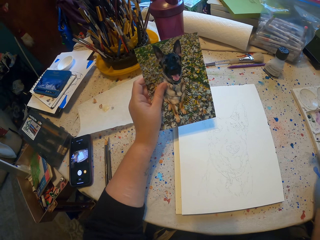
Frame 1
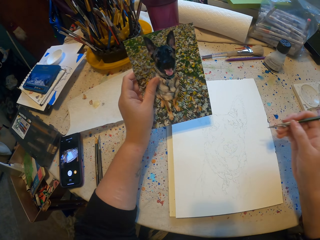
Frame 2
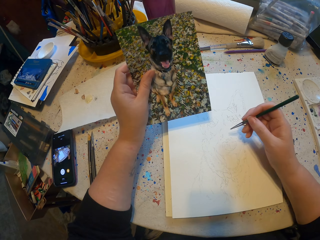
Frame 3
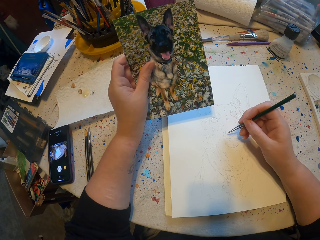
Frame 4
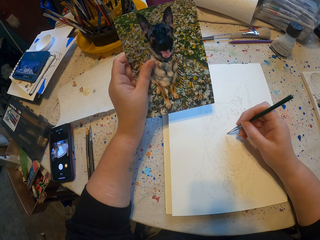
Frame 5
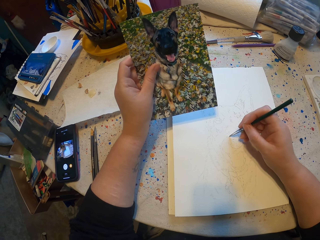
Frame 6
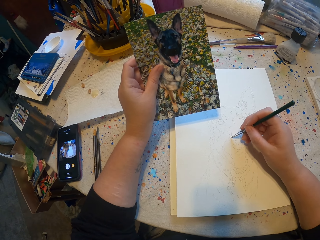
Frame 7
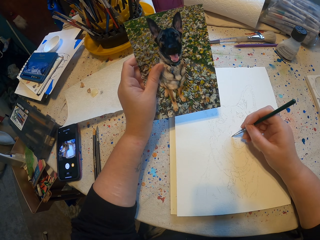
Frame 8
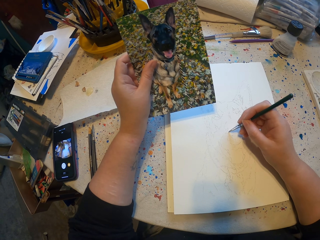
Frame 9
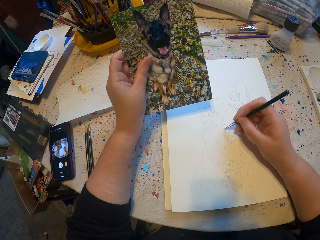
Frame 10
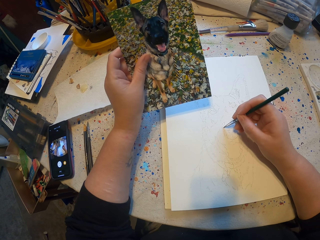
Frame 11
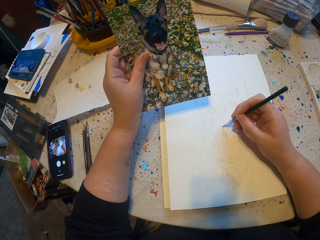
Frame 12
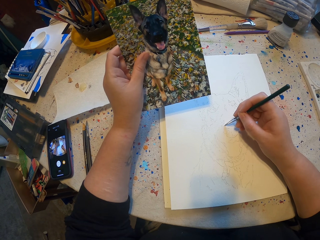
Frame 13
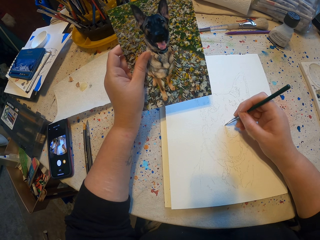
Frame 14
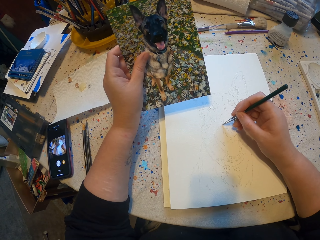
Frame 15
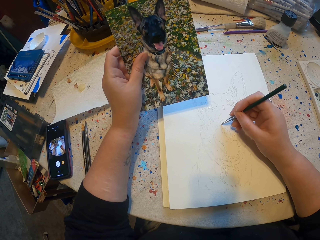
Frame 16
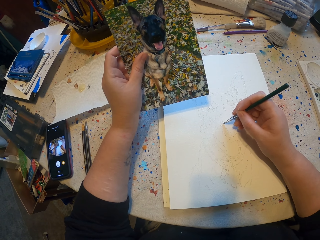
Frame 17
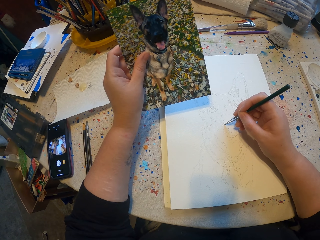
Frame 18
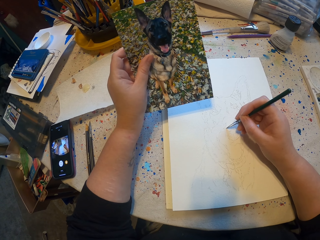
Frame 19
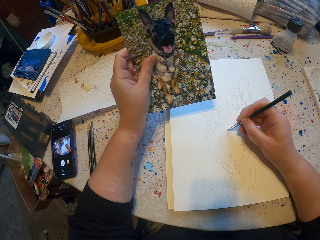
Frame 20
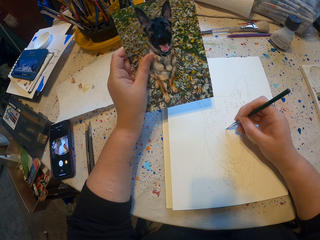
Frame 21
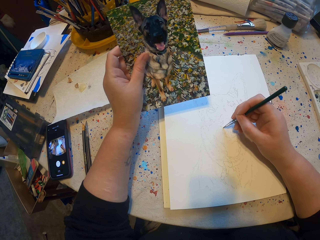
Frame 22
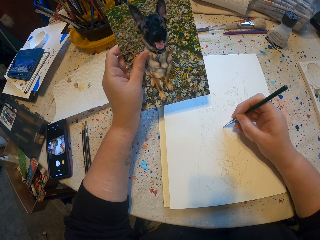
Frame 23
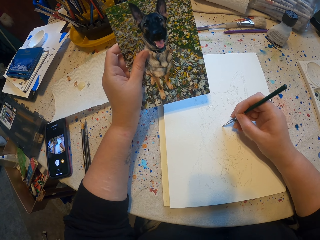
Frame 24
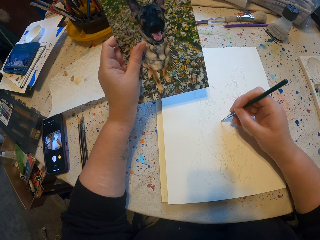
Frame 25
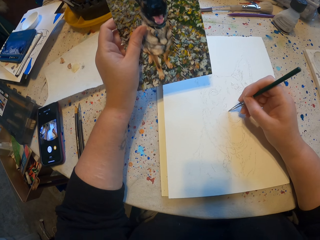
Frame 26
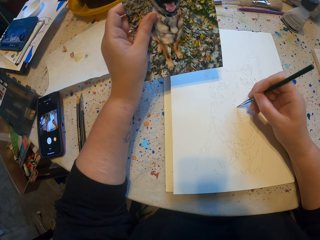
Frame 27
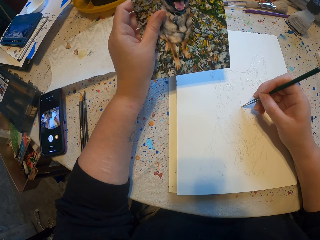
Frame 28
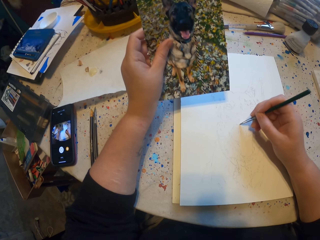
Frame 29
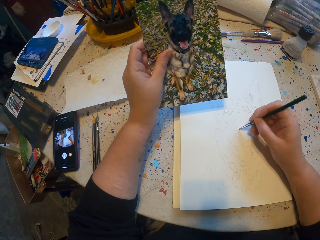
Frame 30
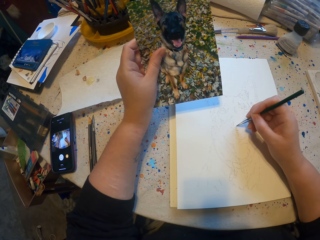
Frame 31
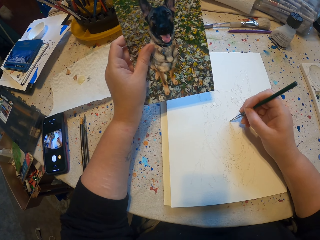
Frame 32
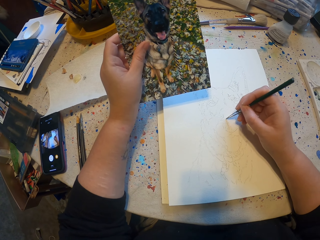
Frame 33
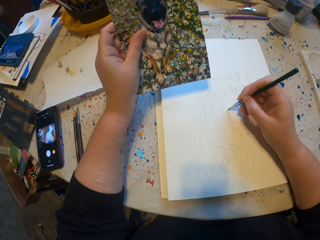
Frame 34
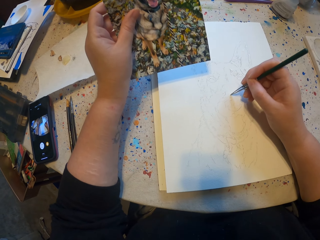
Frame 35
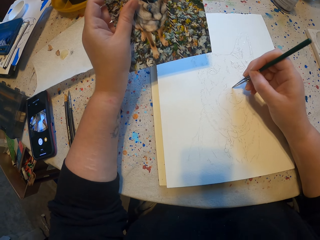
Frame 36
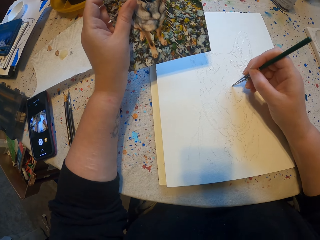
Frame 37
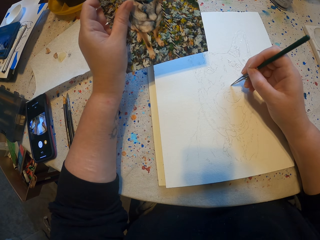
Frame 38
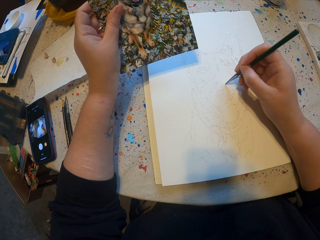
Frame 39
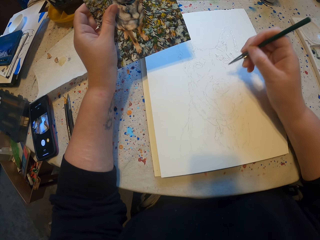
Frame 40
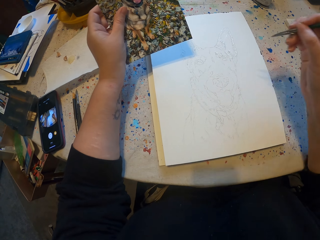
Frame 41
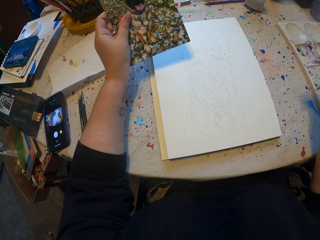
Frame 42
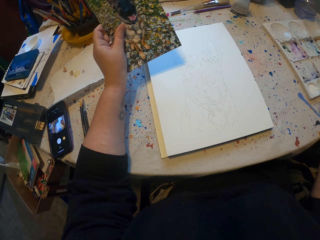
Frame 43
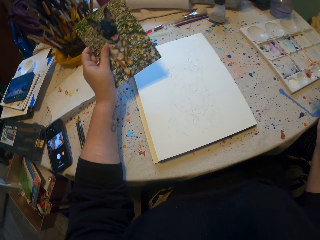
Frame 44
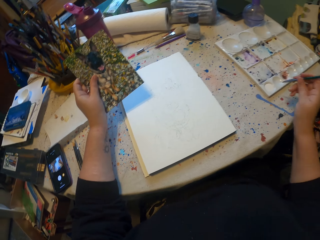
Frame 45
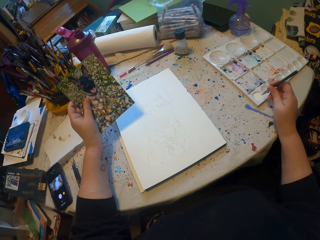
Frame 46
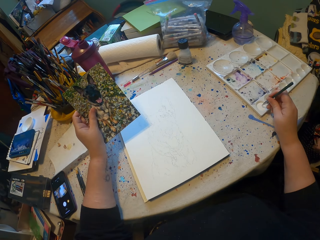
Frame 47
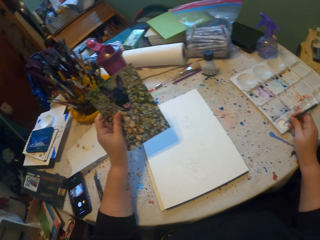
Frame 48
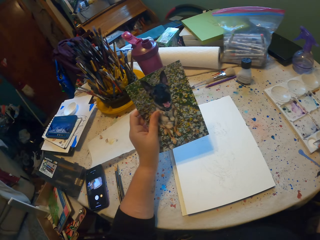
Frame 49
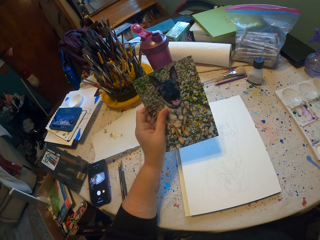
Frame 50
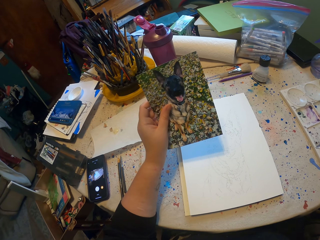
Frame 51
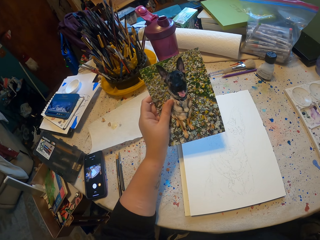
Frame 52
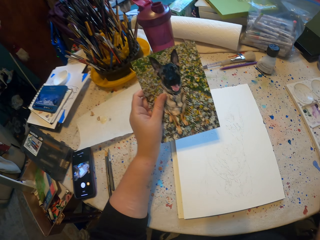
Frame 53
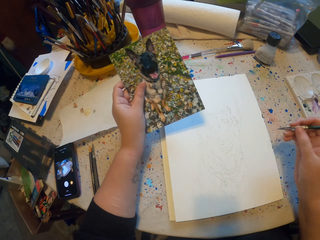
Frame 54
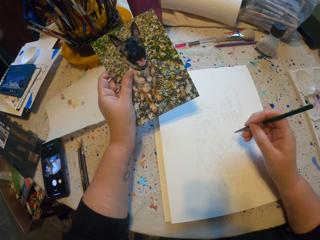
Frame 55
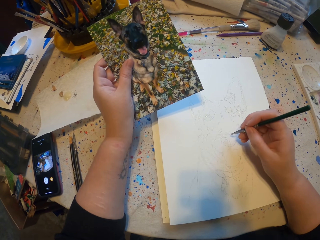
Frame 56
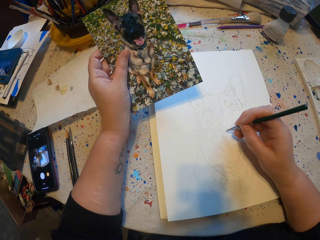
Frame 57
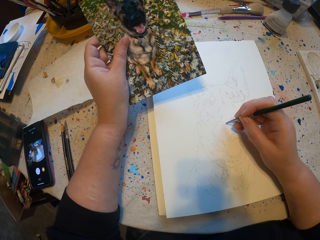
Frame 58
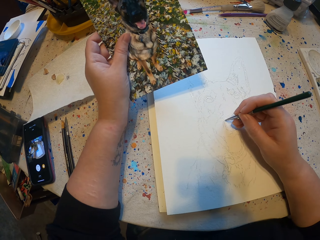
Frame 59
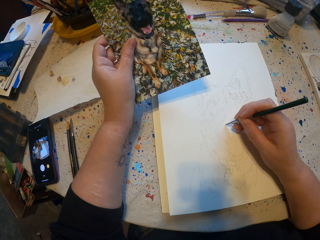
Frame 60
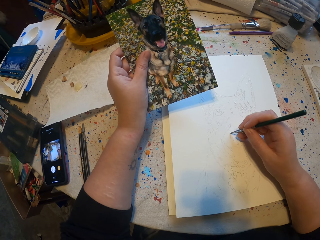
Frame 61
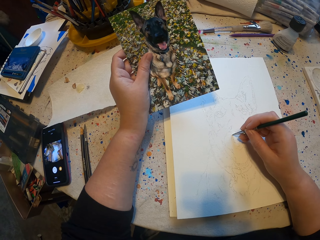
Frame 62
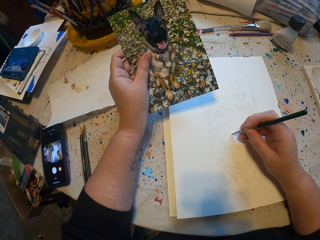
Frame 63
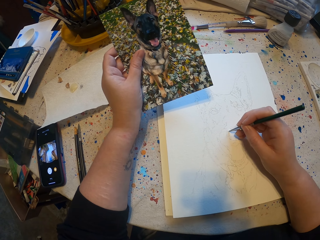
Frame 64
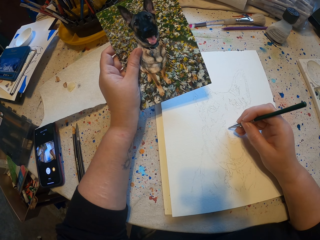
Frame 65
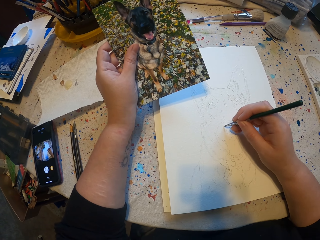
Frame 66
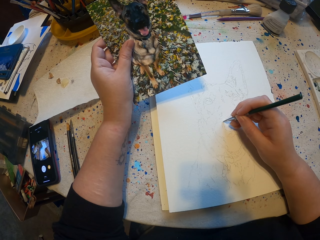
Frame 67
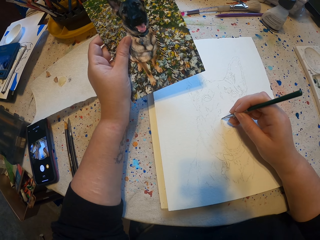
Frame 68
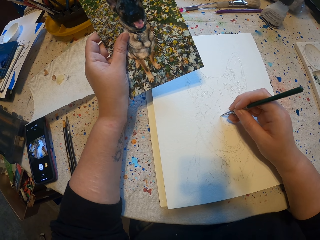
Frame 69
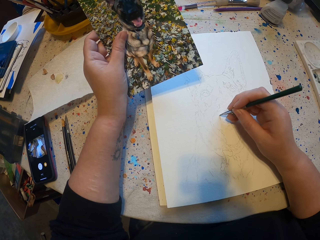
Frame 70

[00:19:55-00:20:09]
The camera wearer rubs a brush on paint. They sketch on a sketch book. They rub the brush on the paint. They draw.

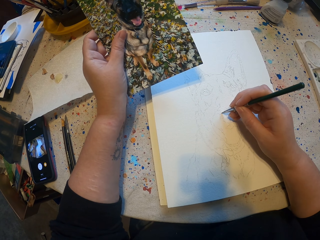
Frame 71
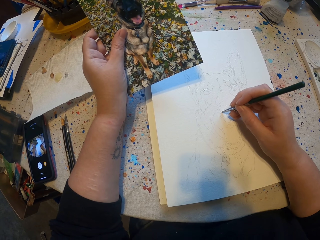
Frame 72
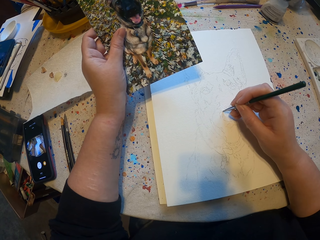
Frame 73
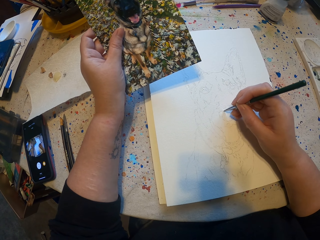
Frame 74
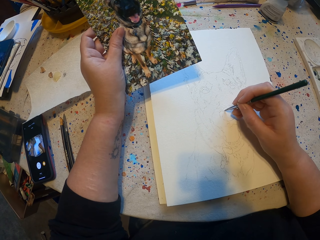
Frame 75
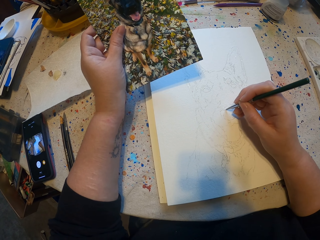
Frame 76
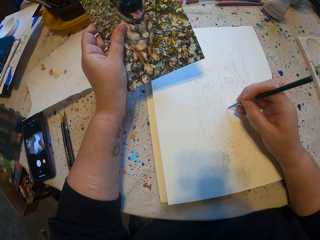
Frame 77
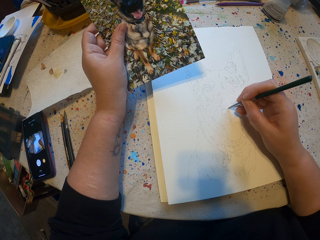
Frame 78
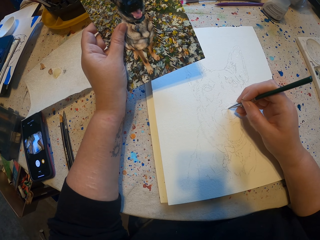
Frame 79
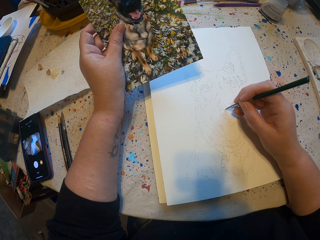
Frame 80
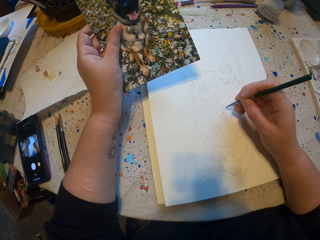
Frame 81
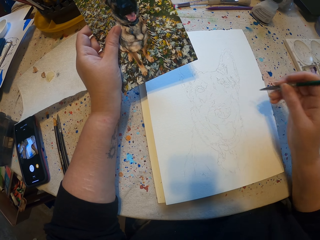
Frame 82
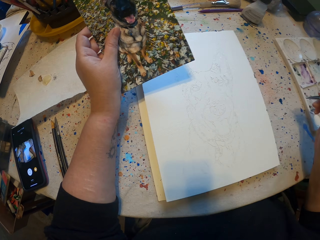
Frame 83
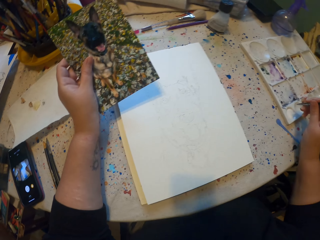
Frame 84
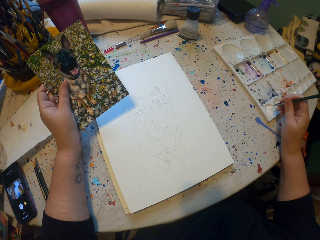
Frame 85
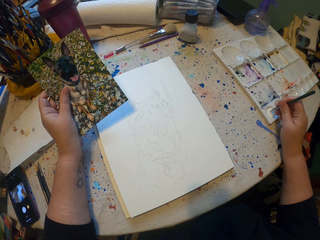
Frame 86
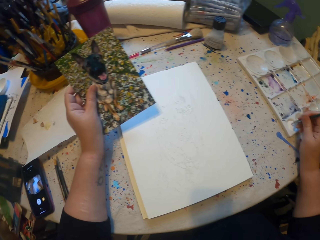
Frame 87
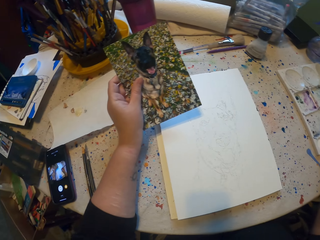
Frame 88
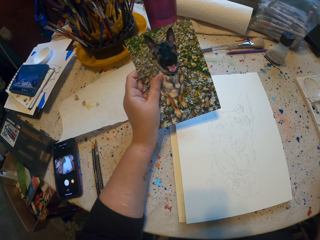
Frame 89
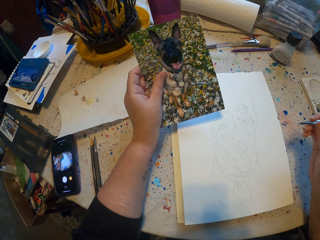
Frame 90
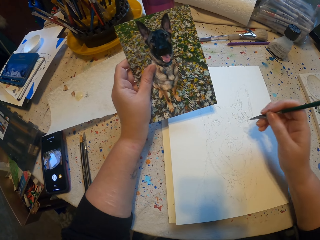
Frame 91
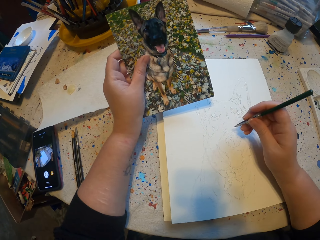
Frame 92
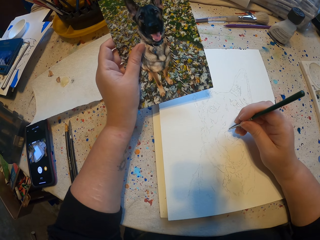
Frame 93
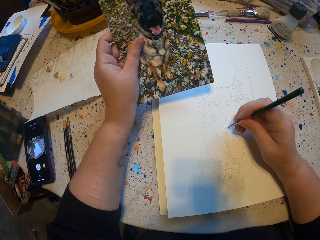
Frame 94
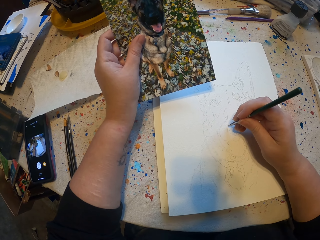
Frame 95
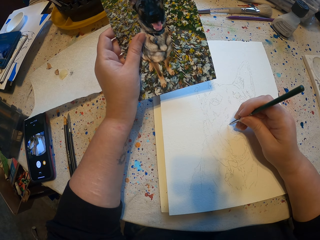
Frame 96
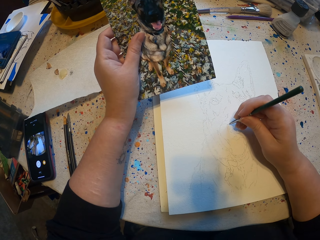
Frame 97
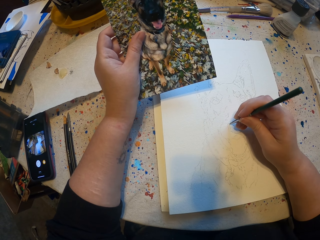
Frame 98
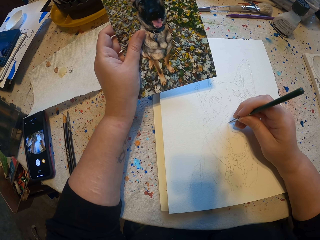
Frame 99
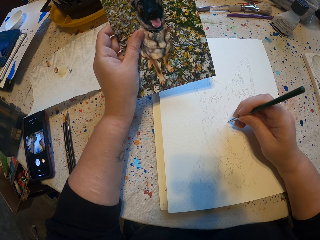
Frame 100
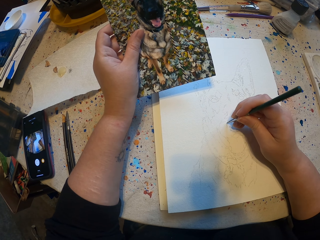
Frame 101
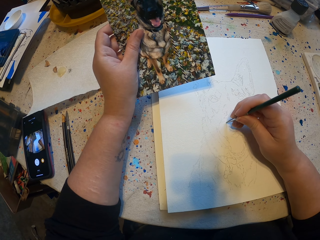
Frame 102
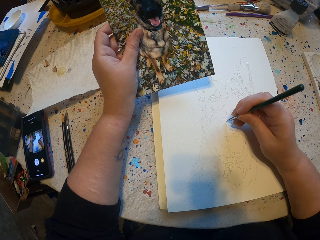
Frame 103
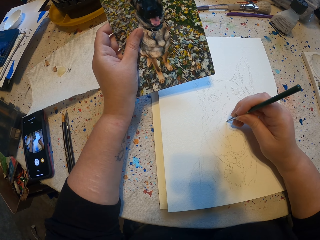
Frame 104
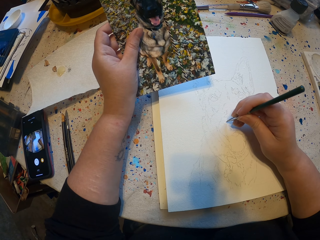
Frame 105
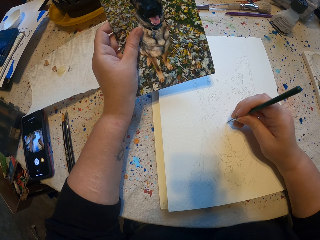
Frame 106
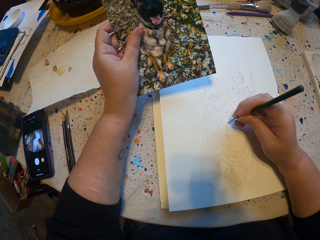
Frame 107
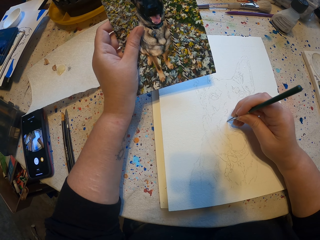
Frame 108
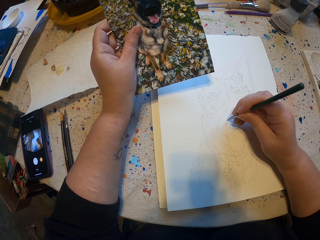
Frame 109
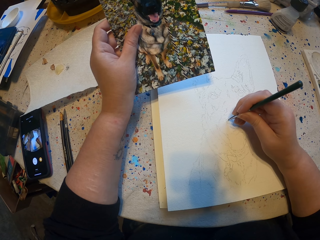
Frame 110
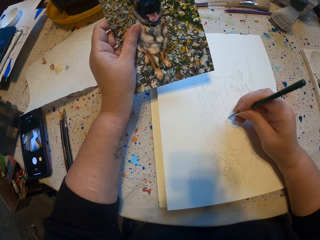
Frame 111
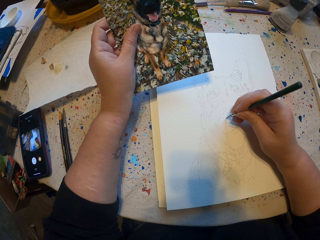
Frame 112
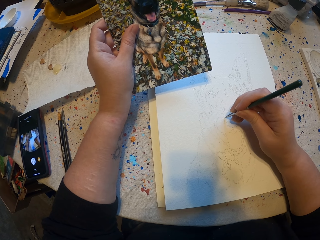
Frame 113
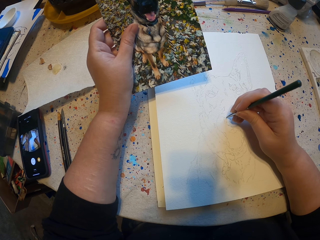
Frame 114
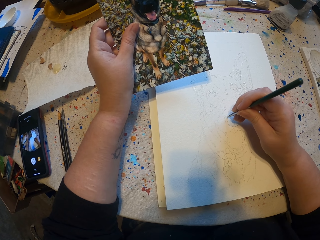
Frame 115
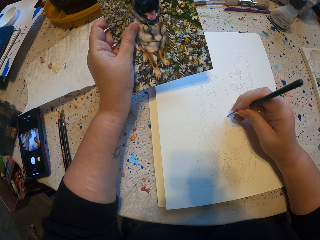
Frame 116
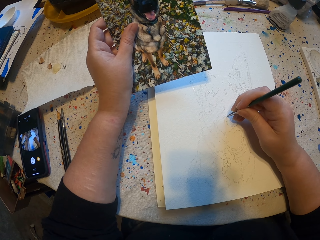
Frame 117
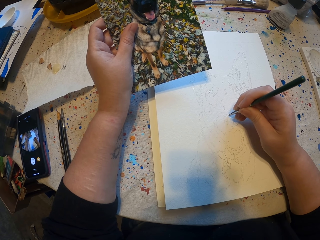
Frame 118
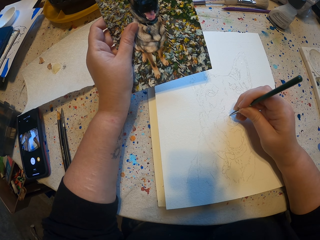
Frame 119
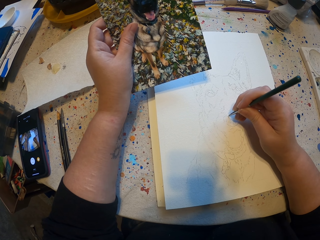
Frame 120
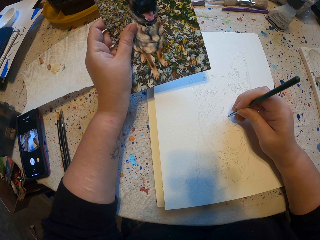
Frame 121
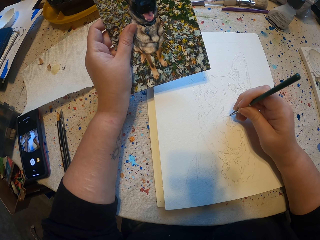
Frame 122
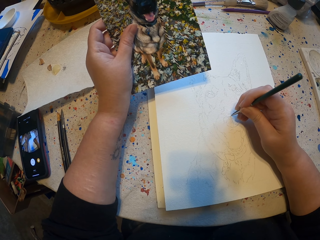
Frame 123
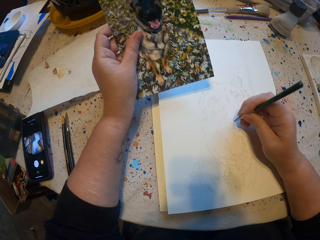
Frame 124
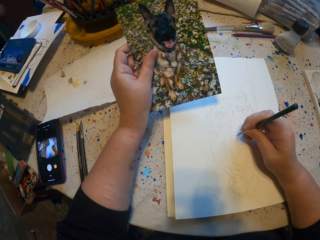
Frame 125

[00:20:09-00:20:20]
The camera wearer rubs a brush on paint. They sketch on a sketch book.
